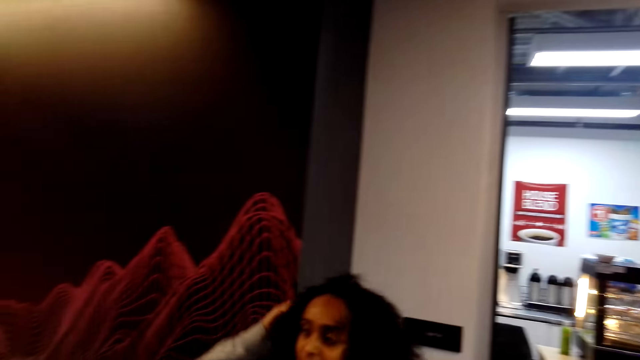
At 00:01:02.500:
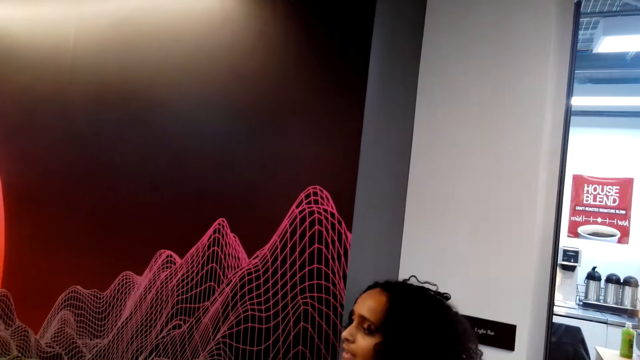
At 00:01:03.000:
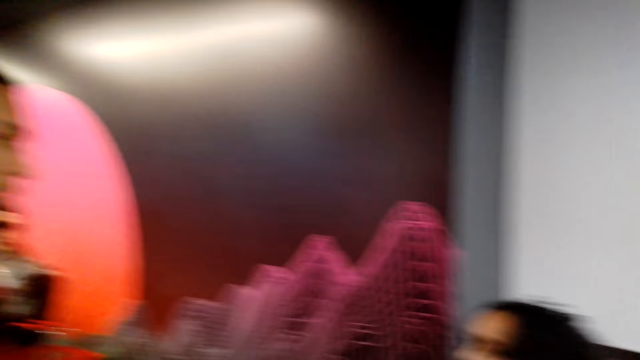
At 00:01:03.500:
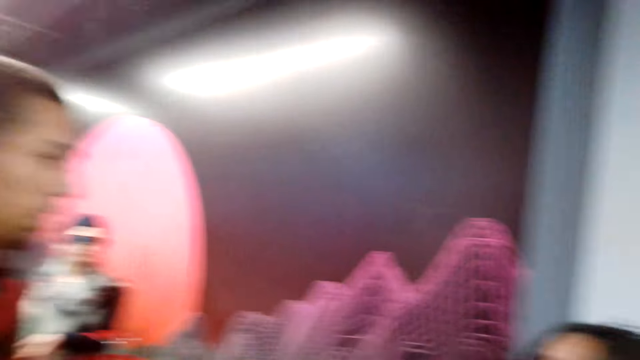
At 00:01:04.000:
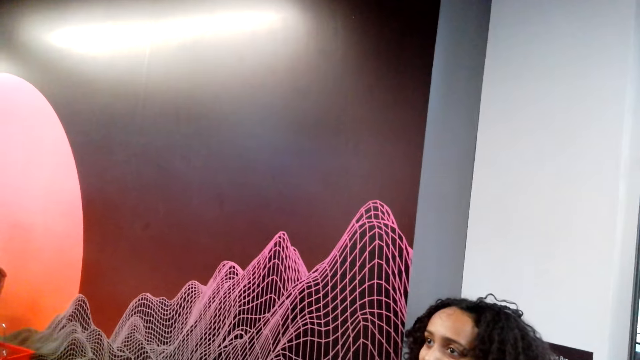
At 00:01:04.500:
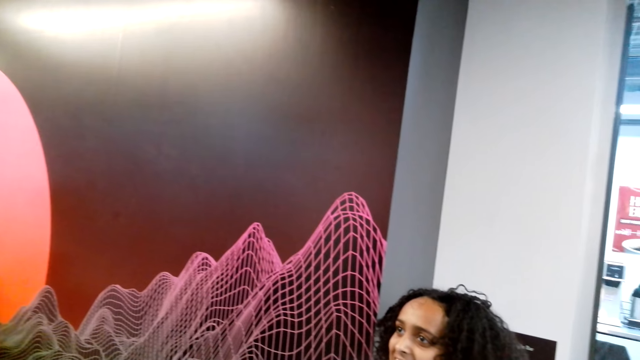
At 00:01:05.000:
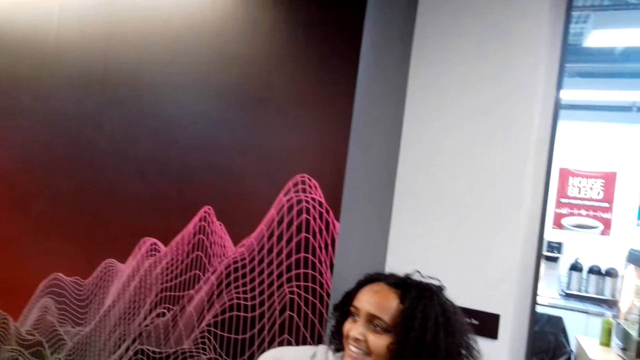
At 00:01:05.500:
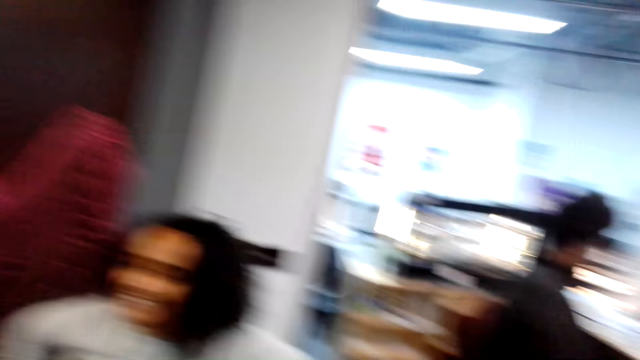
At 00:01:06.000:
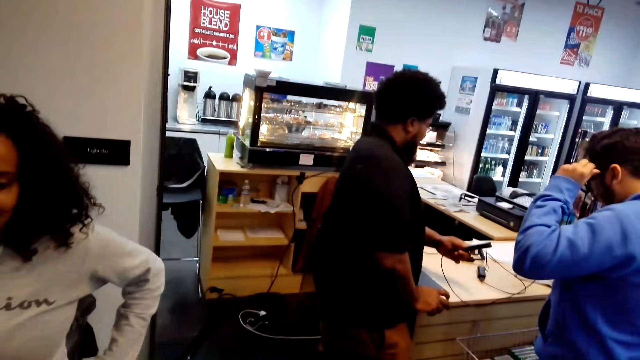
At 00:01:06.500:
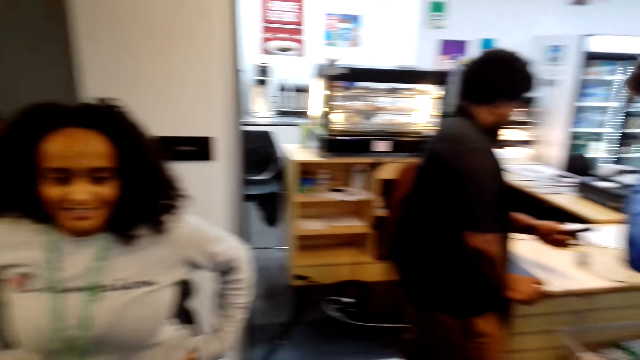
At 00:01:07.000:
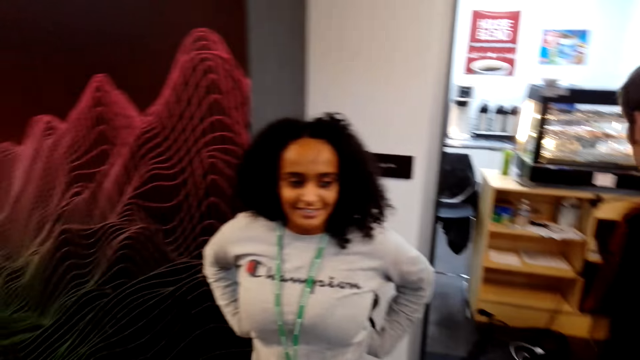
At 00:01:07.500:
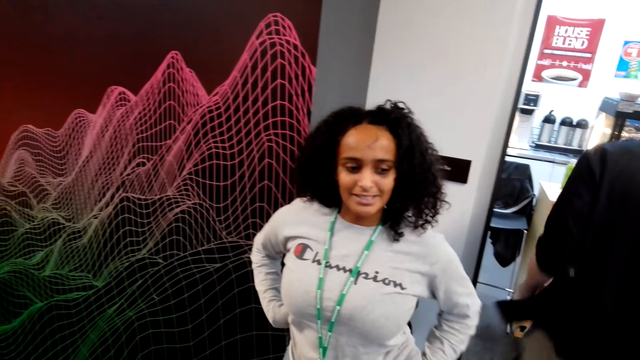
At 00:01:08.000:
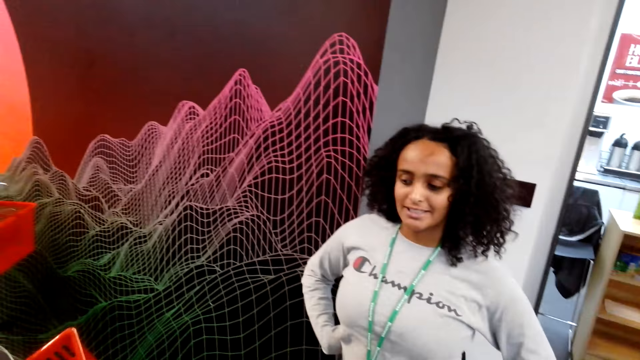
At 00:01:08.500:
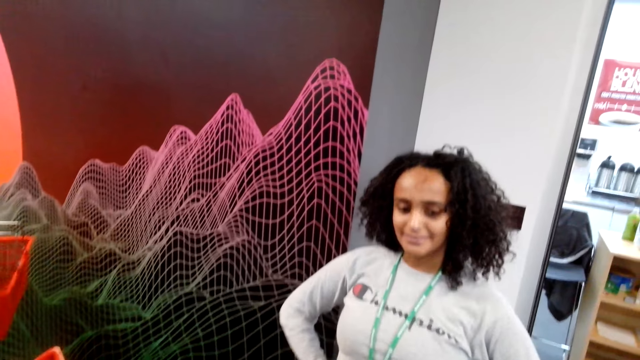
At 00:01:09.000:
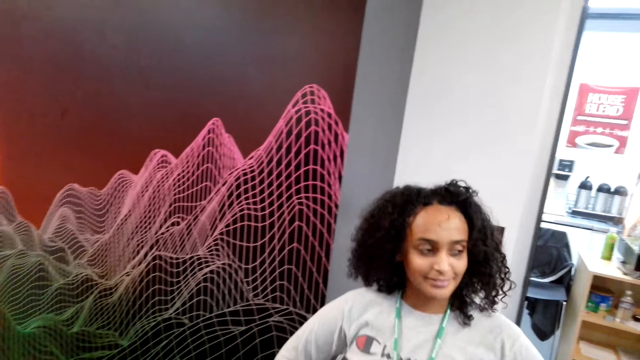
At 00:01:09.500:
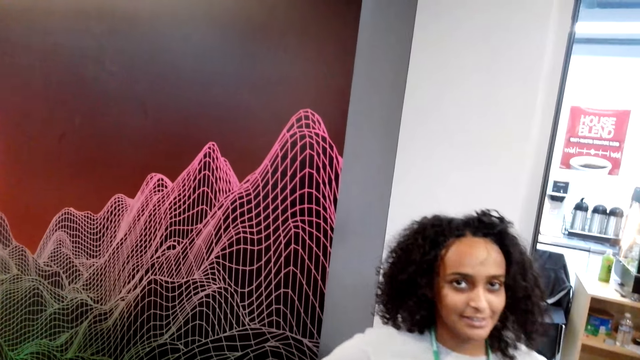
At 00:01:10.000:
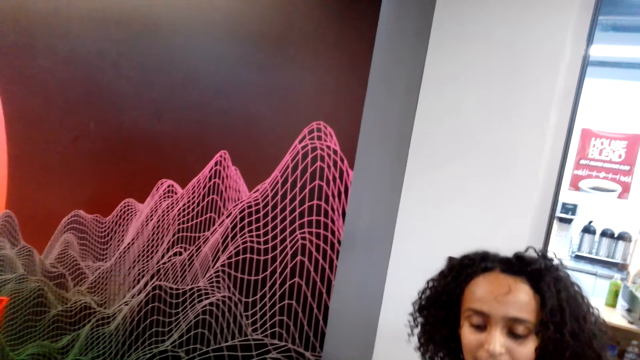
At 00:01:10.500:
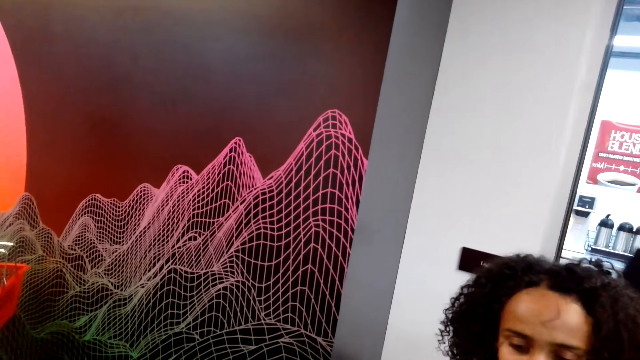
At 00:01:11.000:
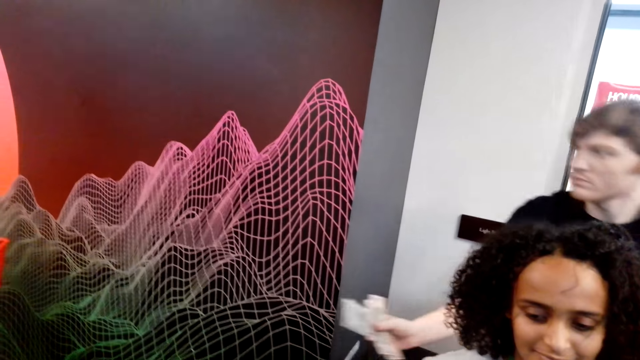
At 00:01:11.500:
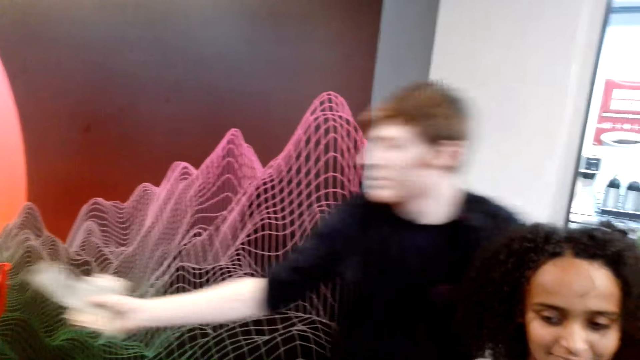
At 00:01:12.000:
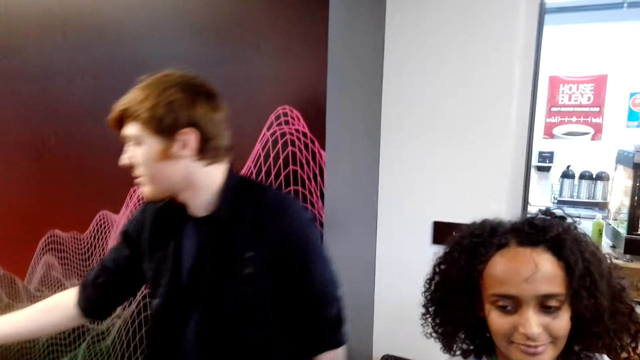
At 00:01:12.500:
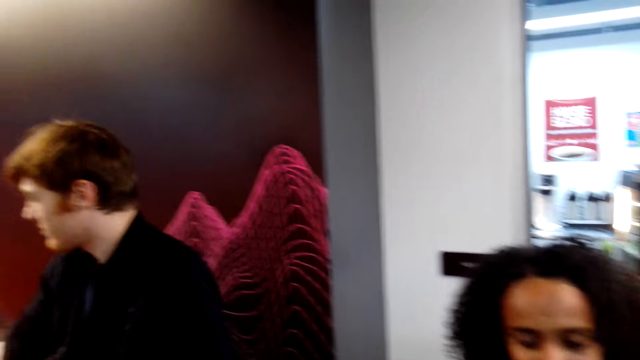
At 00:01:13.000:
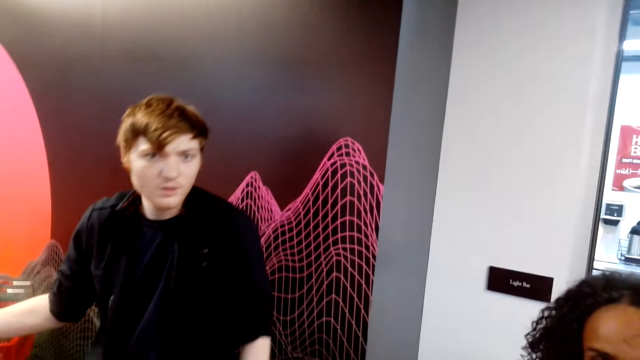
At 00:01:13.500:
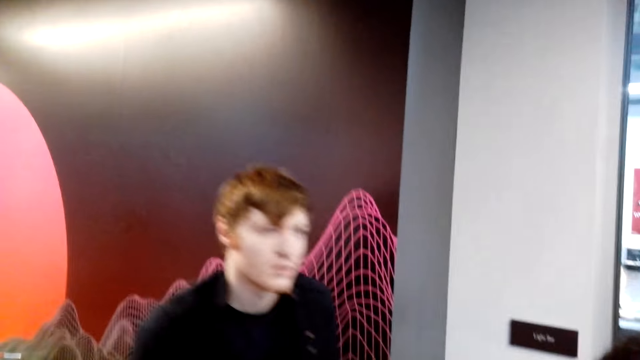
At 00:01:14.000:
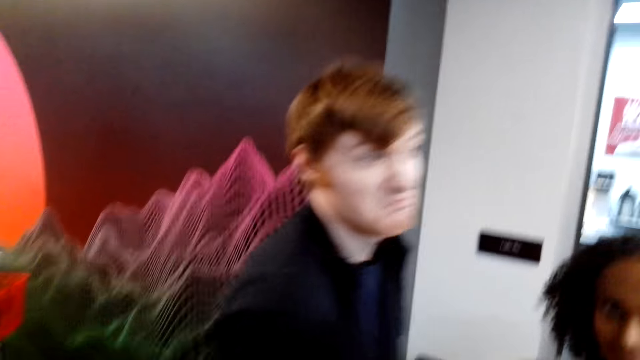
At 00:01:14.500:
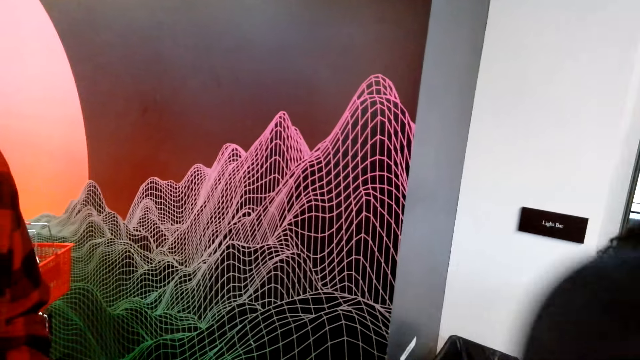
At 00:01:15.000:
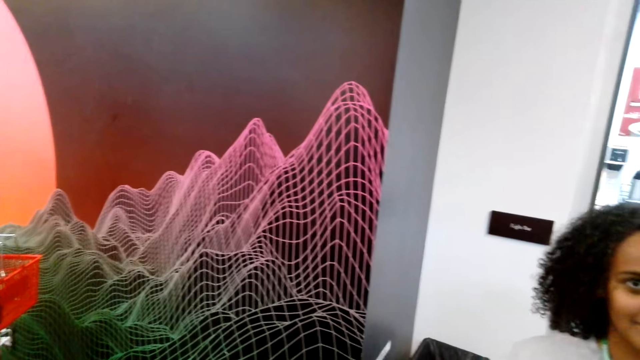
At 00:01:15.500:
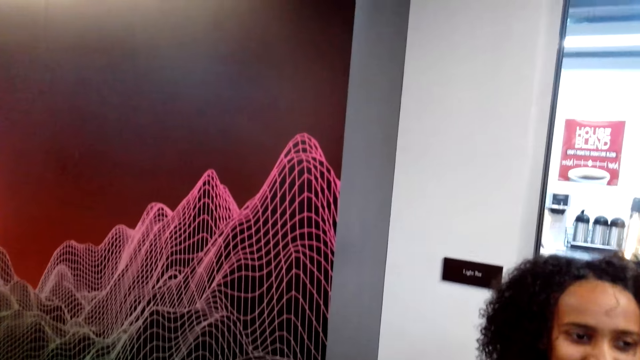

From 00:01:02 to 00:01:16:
A woman touches the hair. The woman straightens the cloth. A person holds something. Another person wears the goggles and walks to the cashier desk. The camera wearer carries a basket. The second person gives something to the camera wearer. A third person gives papers to a fourth person. The second person walks back to the cashier desk.

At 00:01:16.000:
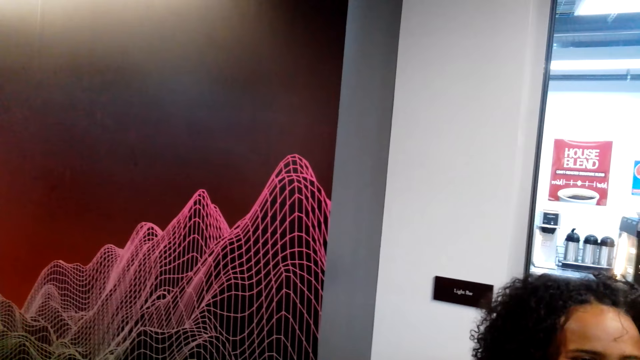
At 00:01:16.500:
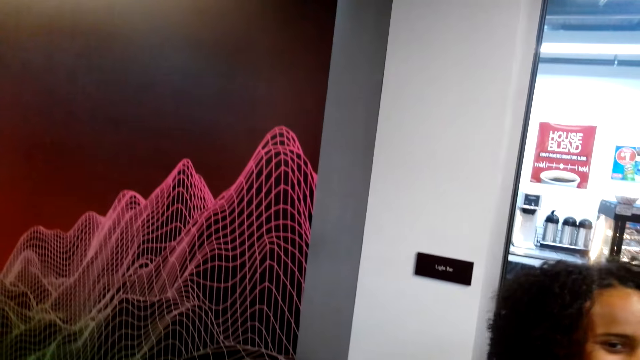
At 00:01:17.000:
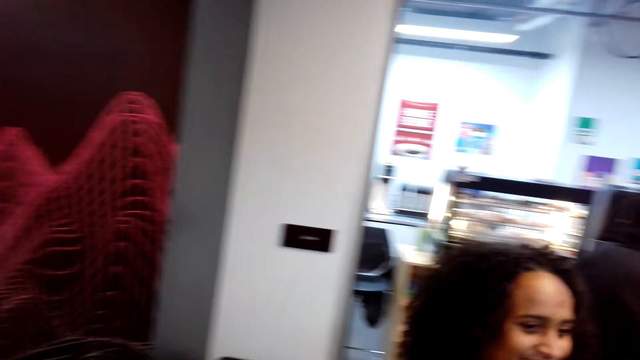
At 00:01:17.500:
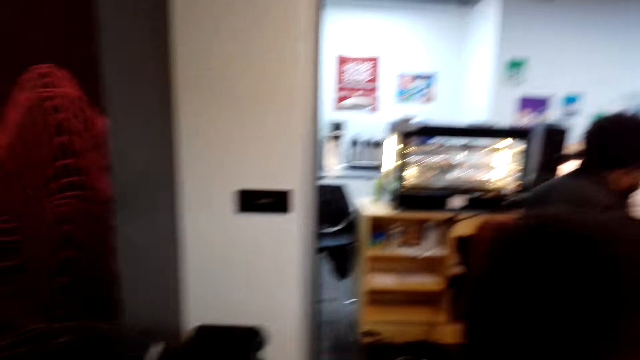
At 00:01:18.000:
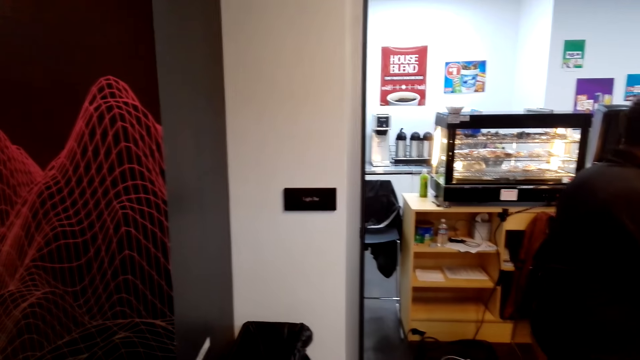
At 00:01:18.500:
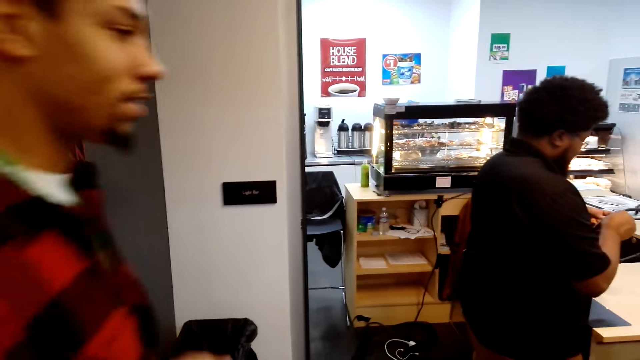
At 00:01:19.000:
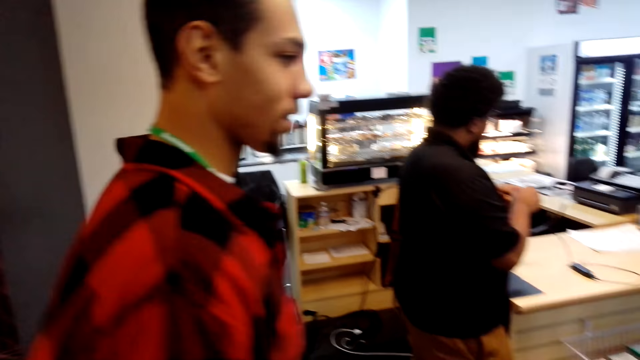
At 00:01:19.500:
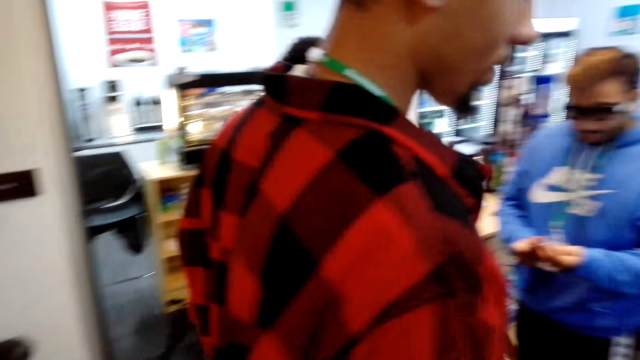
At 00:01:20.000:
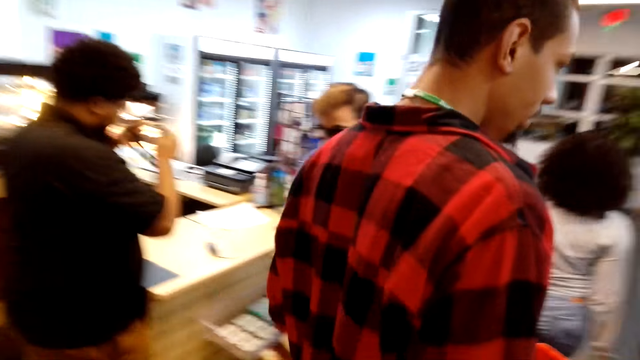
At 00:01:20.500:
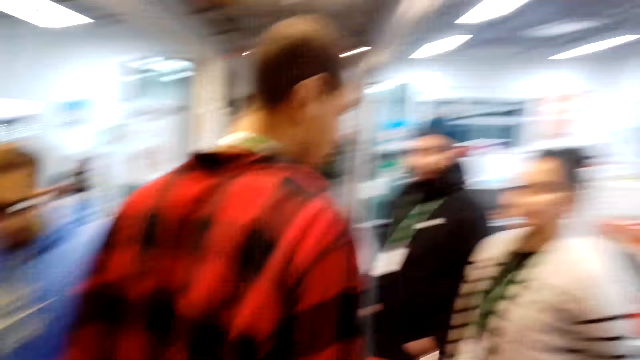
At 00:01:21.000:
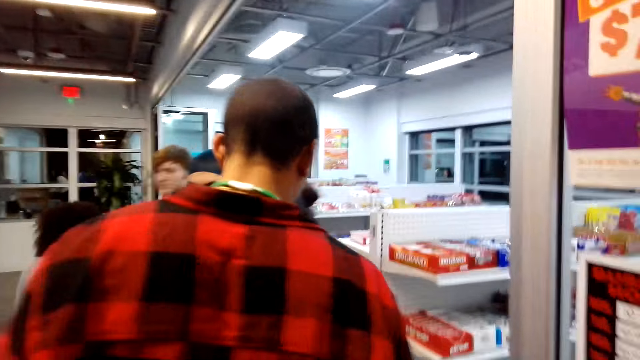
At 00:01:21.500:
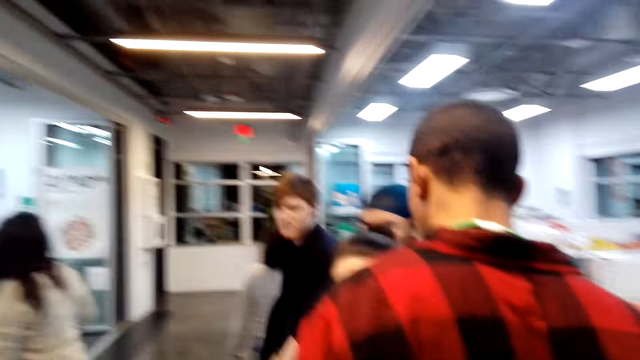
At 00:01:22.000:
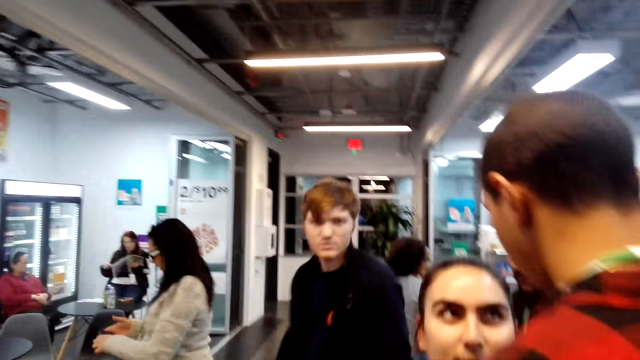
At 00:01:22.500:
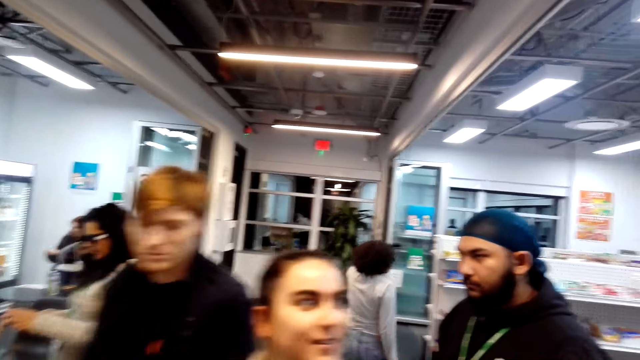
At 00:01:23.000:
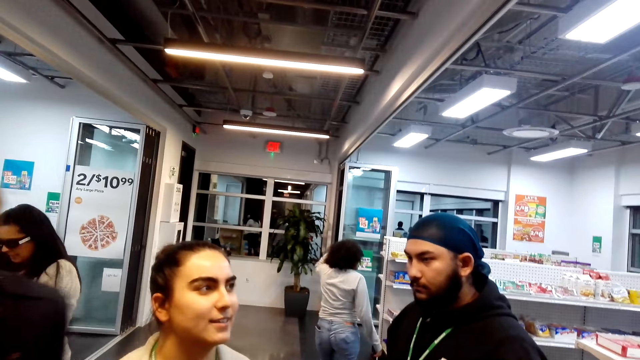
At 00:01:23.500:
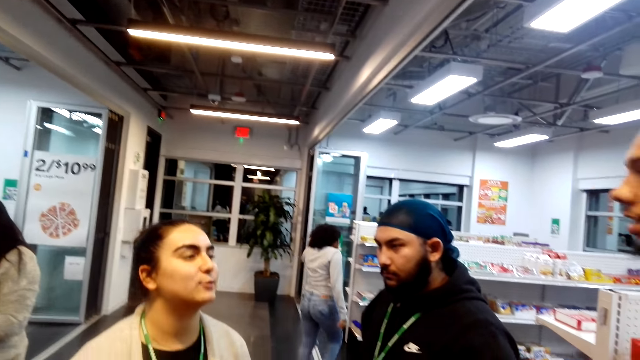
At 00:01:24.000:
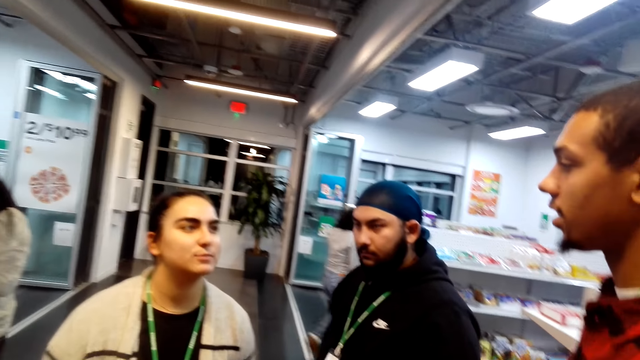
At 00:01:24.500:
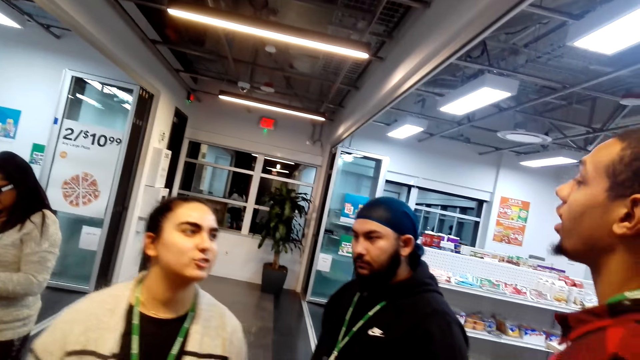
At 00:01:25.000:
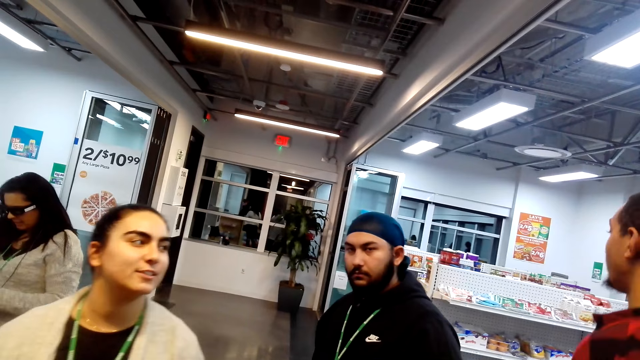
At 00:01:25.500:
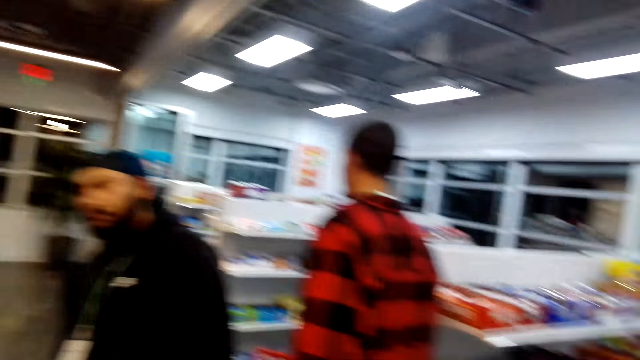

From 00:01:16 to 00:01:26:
A woman walks in the supermarket. A person walks in the supermarket. Another person wears the goggles. Another person moves to the cashier. Another person moves to the door. Another woman converses with the first person. The first person talks to the first woman.
